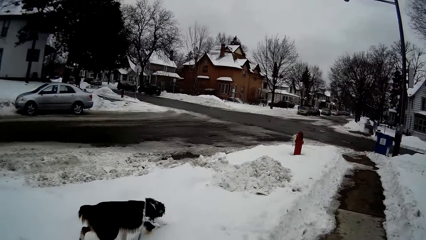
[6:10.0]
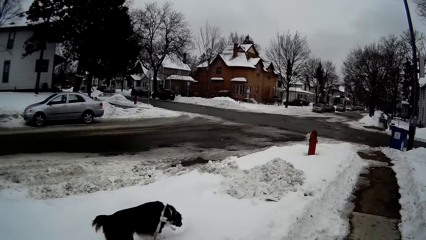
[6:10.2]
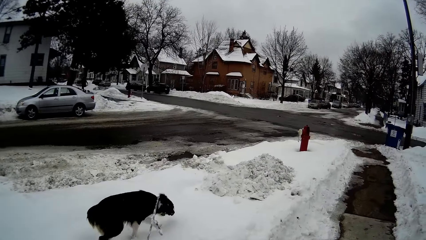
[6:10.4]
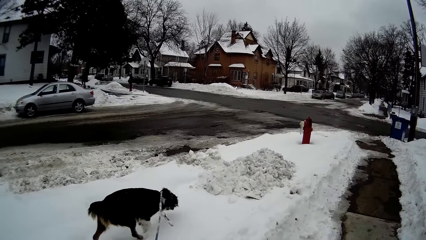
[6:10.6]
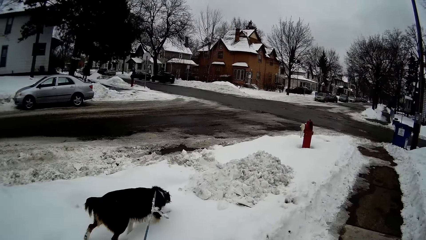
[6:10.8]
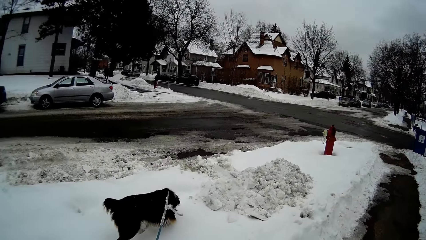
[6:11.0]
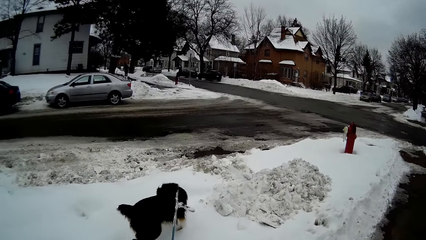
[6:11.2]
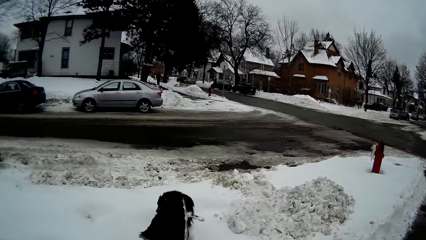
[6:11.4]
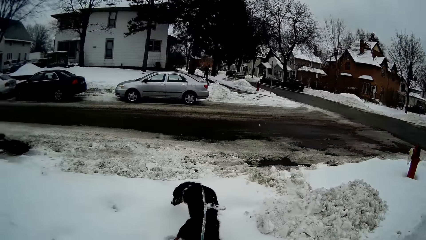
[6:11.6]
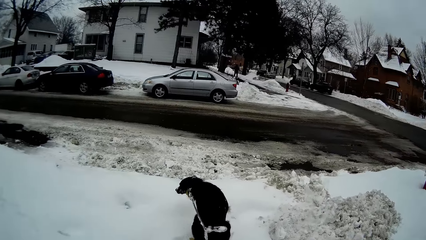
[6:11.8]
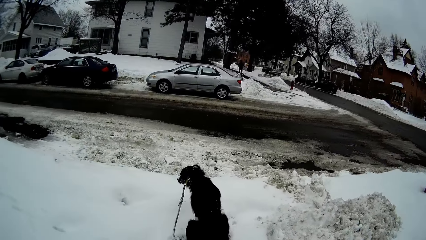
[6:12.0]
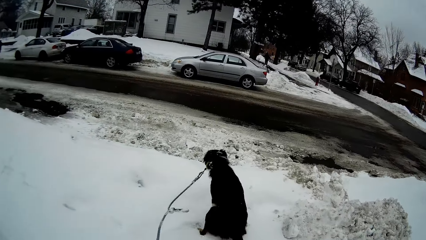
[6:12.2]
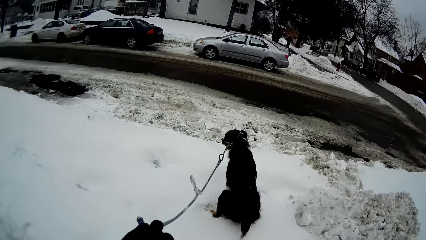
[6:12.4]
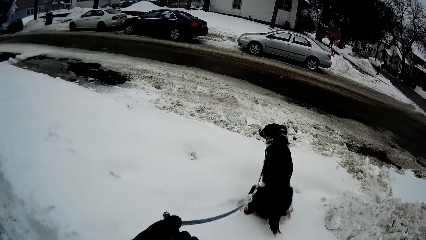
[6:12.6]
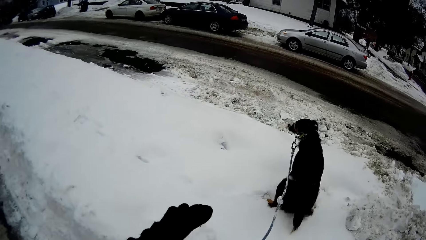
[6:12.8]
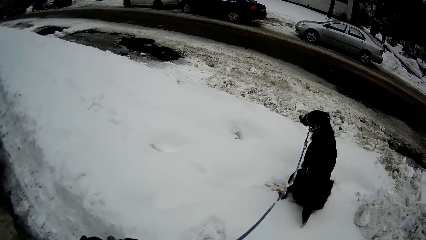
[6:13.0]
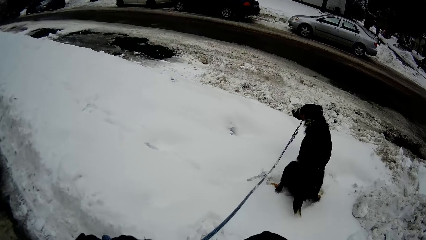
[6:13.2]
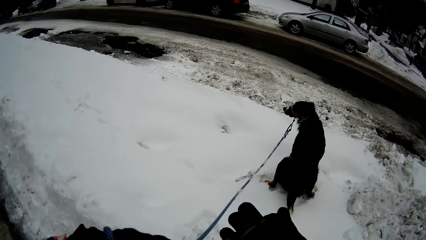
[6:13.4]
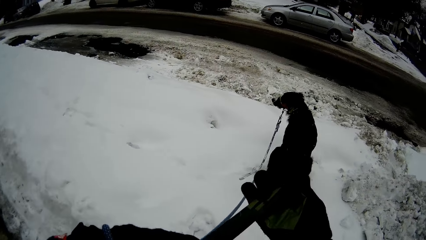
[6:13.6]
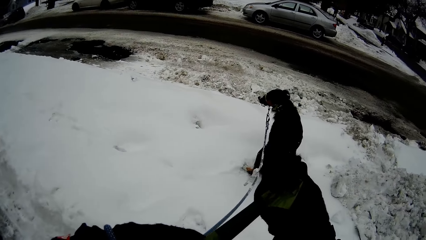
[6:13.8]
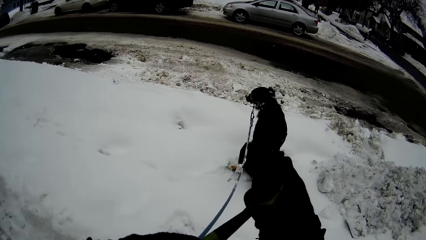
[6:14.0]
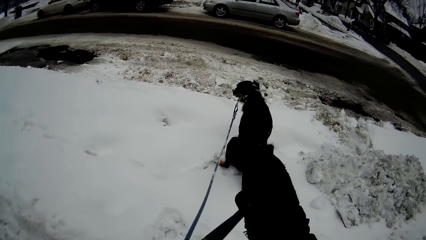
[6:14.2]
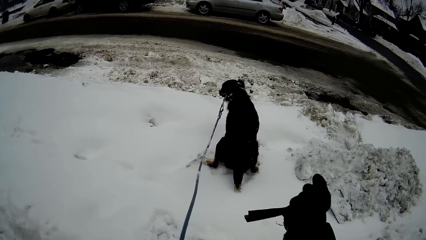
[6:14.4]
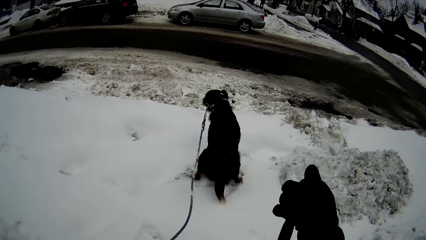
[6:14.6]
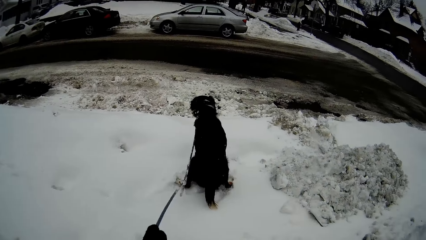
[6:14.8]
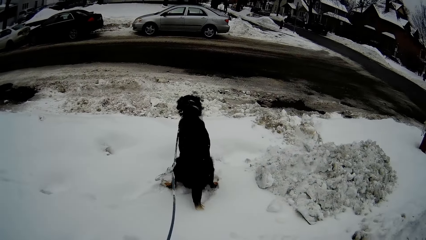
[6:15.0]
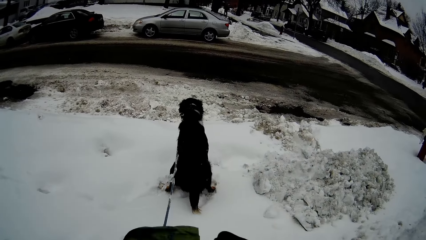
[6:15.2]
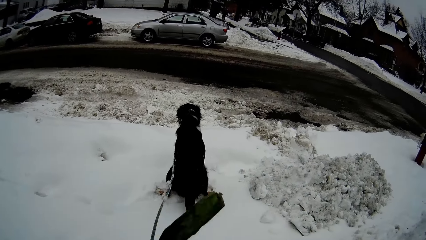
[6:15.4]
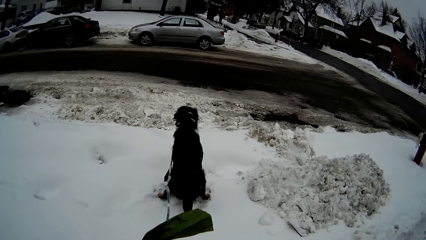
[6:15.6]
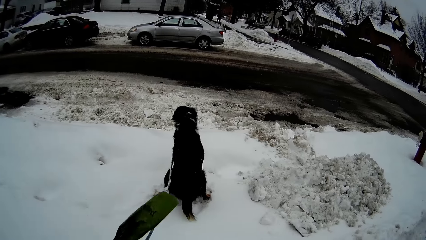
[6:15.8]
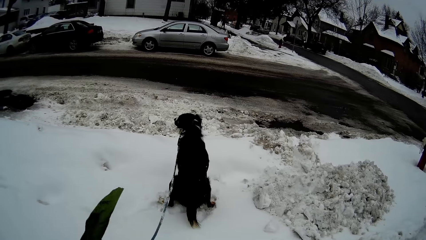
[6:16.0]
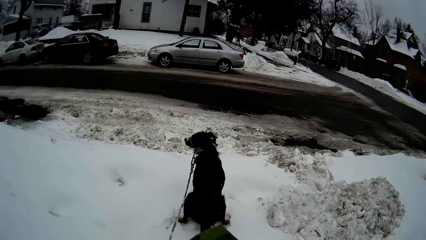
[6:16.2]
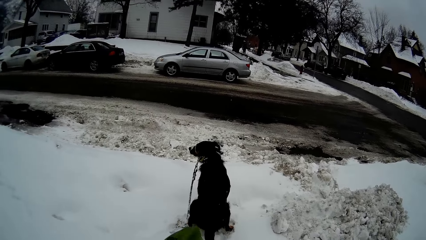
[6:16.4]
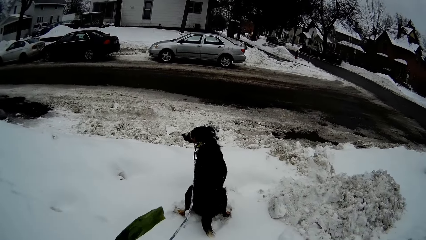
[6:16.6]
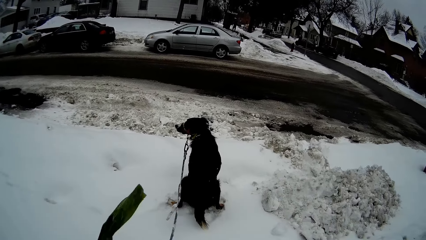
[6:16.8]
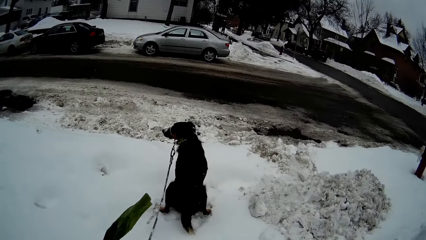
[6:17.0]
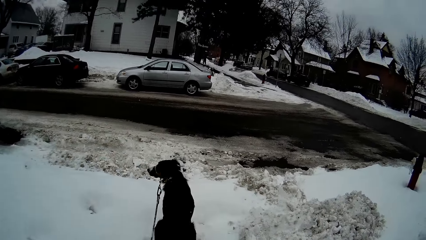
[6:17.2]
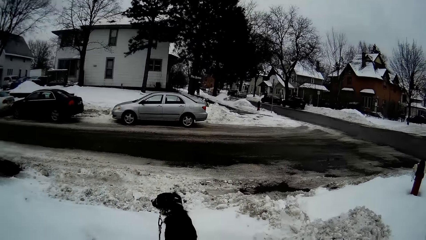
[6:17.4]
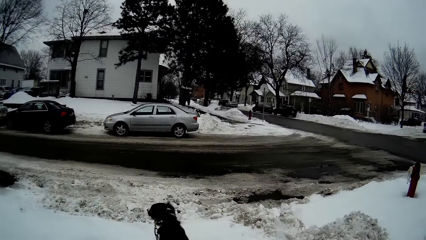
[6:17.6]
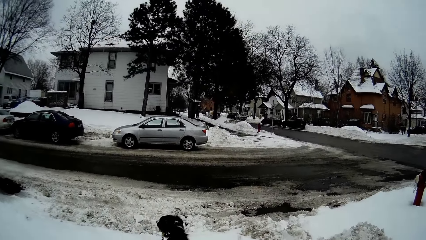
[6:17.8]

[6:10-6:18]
The dog sits on the road. The camera wearer adjusts the leash with both hands.

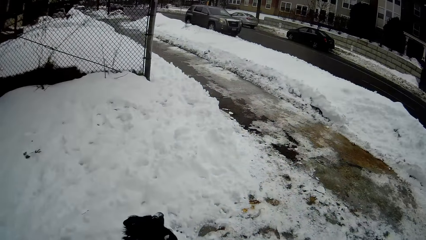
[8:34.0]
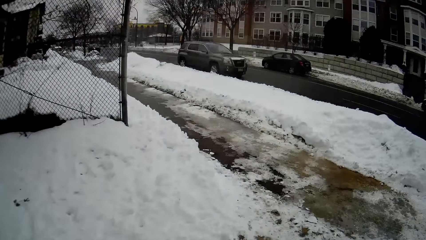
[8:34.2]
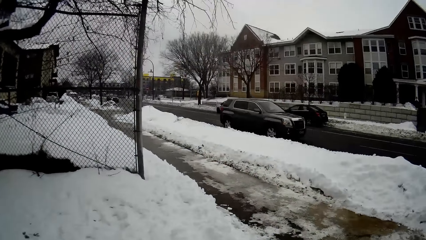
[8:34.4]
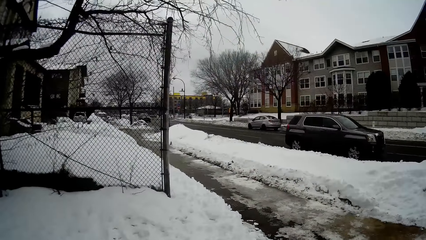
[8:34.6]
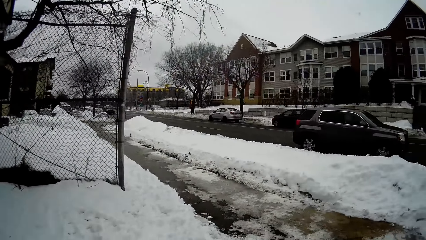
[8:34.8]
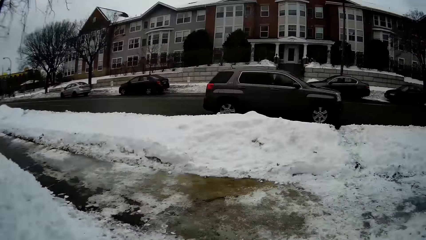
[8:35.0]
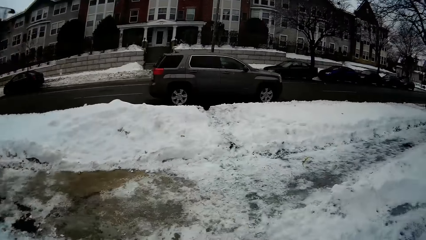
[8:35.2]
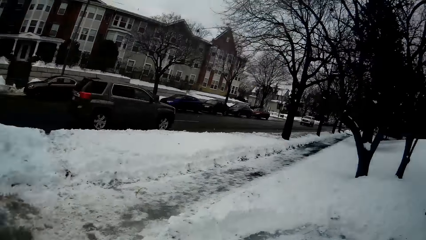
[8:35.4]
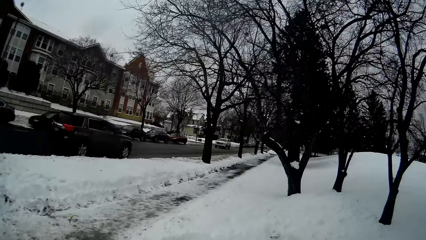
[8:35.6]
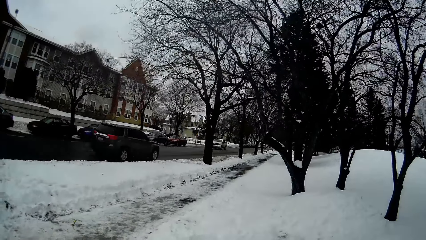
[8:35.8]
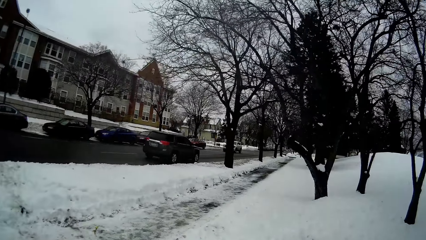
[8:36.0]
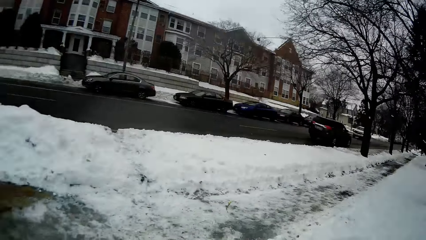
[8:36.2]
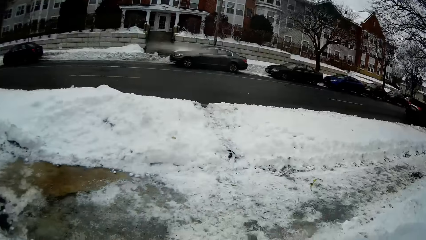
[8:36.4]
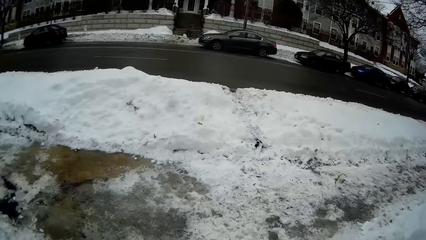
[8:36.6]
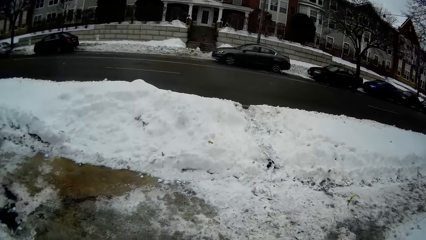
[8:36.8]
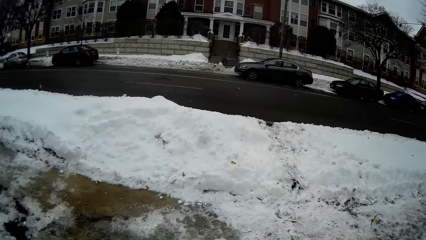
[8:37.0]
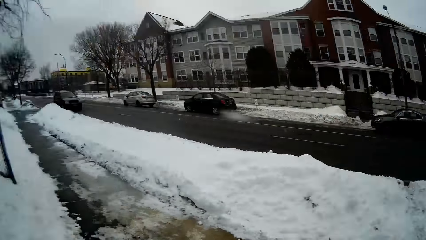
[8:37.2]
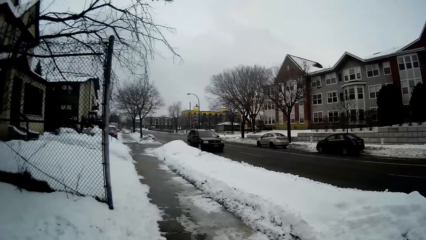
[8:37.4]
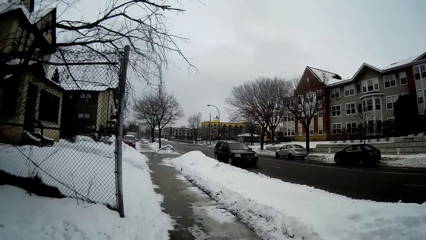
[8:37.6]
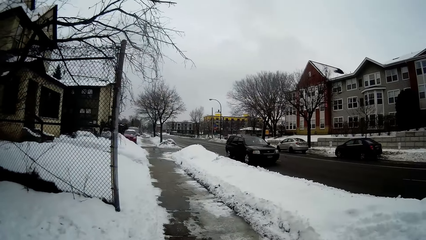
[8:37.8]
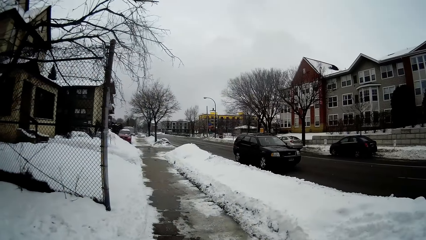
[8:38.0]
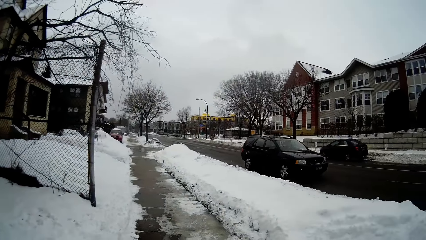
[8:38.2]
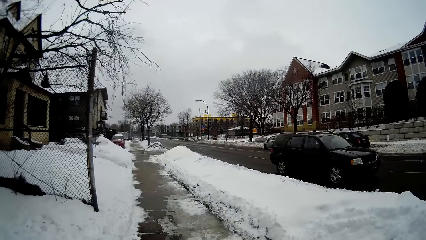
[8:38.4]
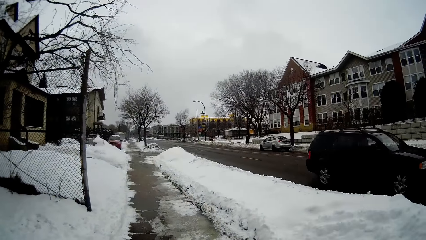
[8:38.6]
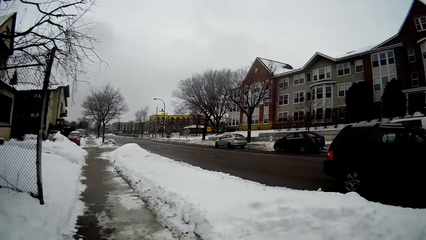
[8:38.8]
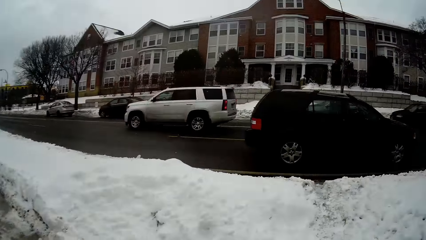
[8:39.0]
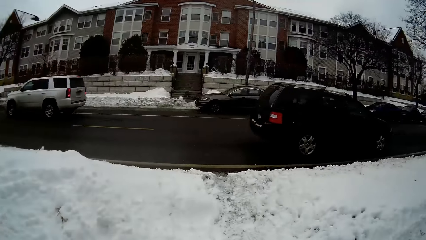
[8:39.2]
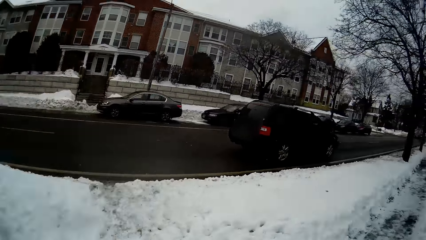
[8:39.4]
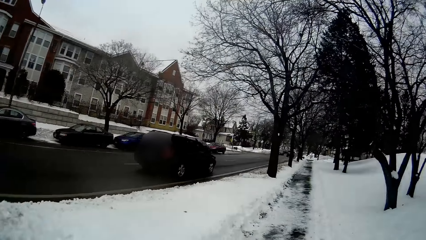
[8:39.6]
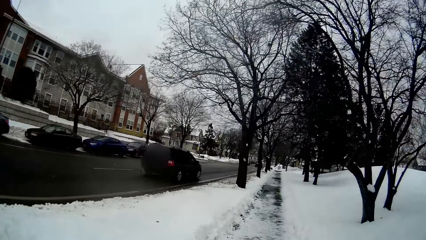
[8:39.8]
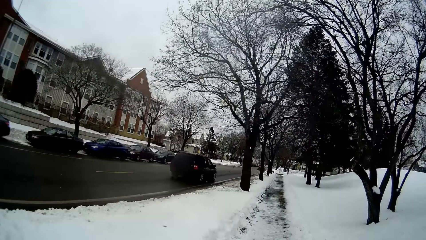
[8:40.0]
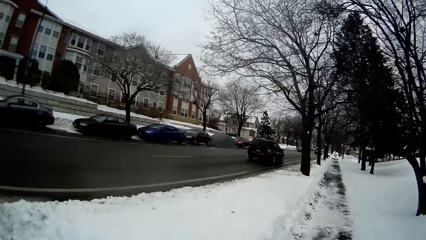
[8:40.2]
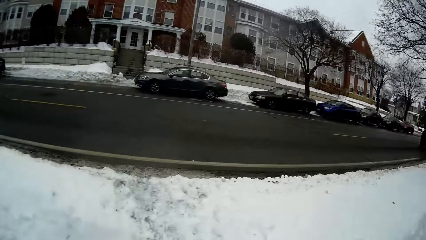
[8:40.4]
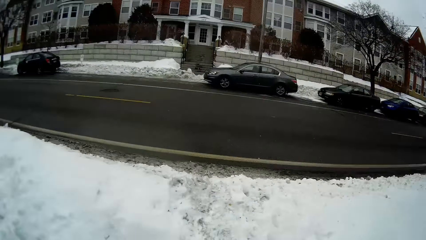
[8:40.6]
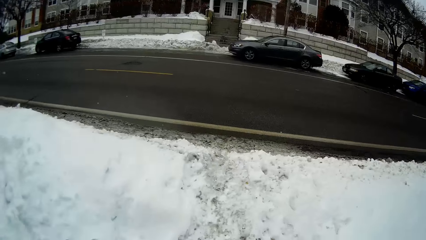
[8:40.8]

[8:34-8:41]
The camera wearer looks left and right.
